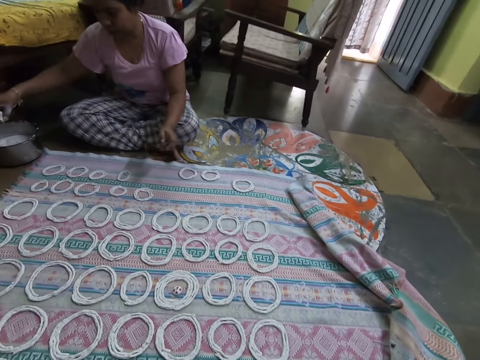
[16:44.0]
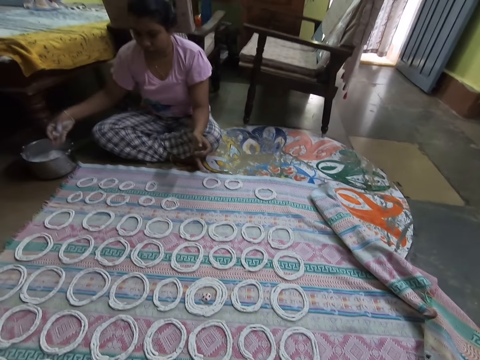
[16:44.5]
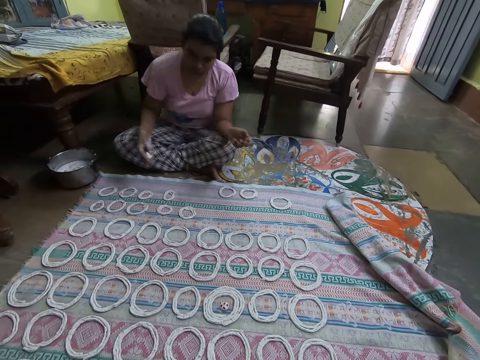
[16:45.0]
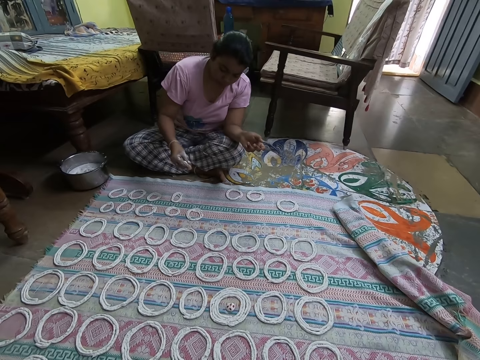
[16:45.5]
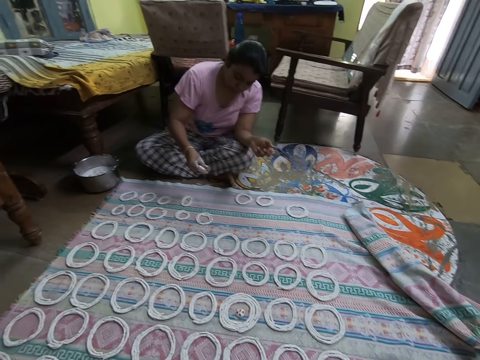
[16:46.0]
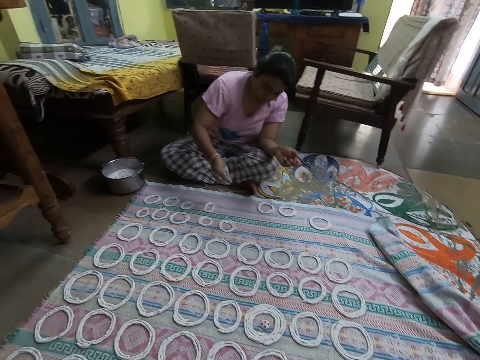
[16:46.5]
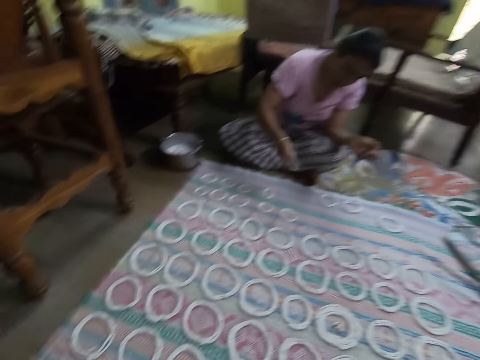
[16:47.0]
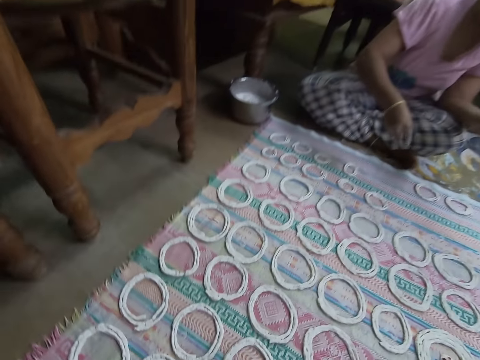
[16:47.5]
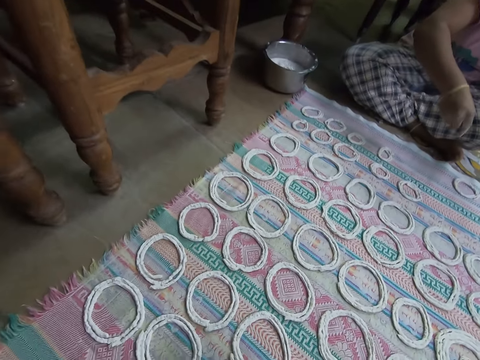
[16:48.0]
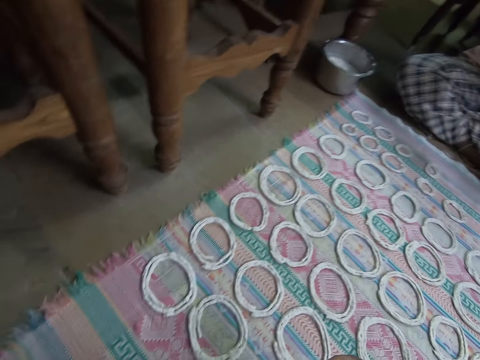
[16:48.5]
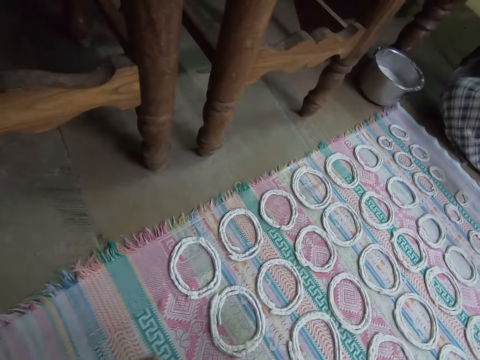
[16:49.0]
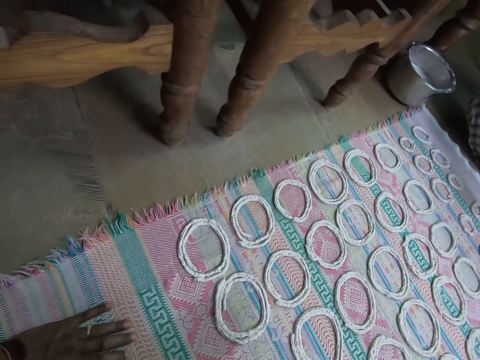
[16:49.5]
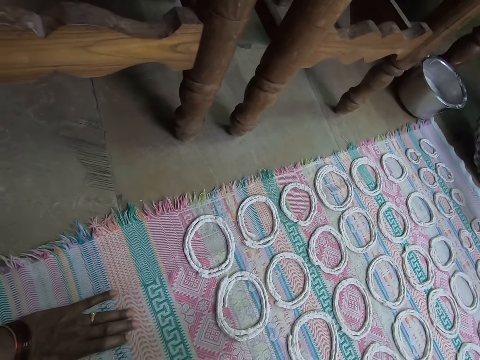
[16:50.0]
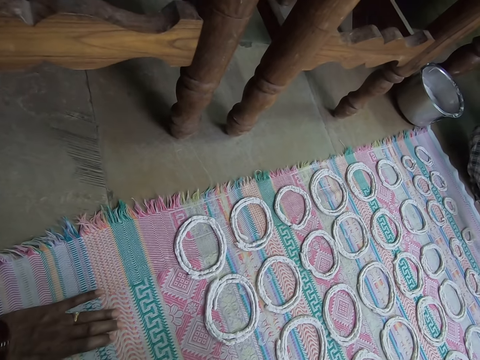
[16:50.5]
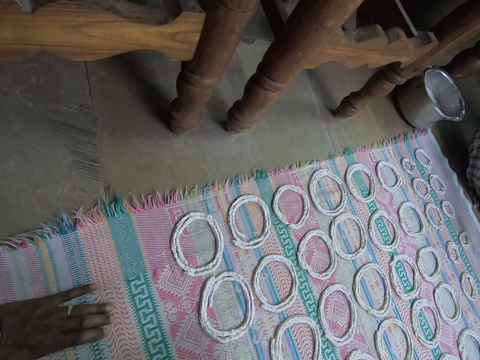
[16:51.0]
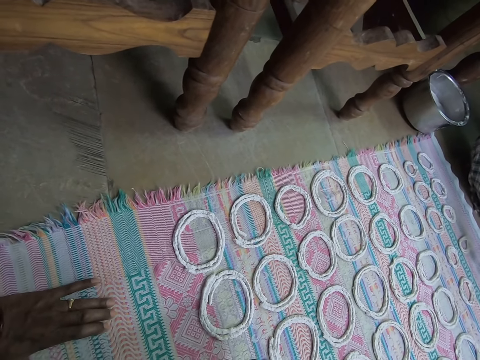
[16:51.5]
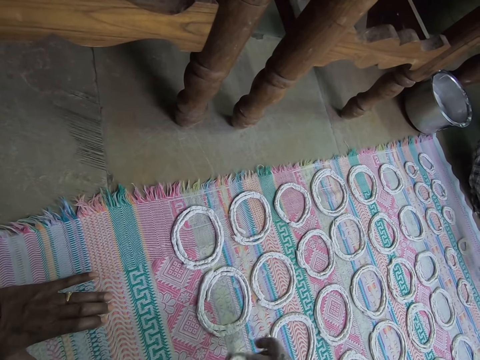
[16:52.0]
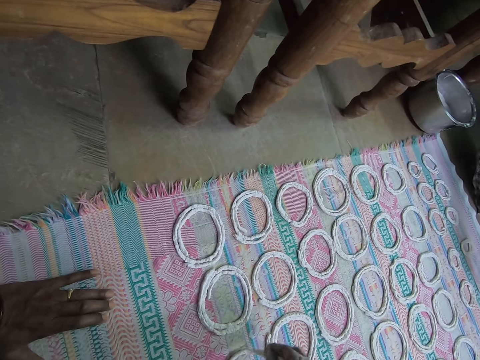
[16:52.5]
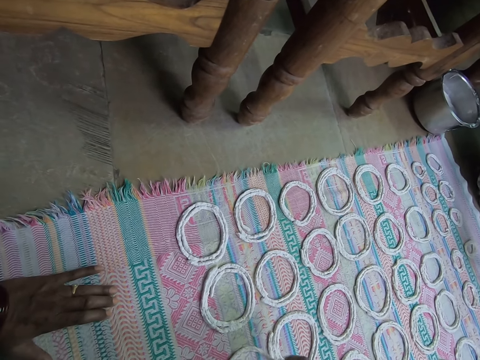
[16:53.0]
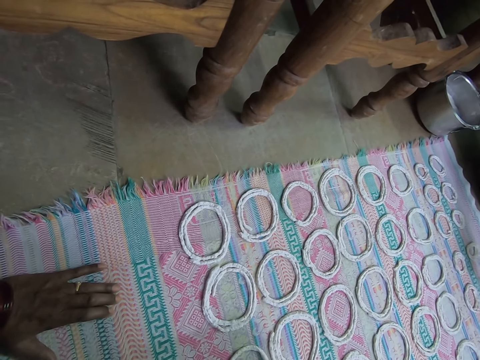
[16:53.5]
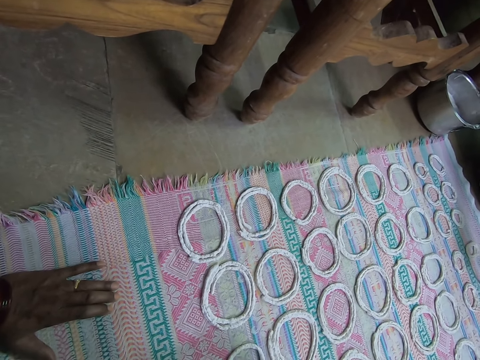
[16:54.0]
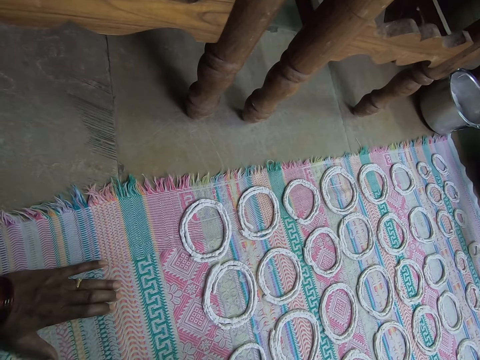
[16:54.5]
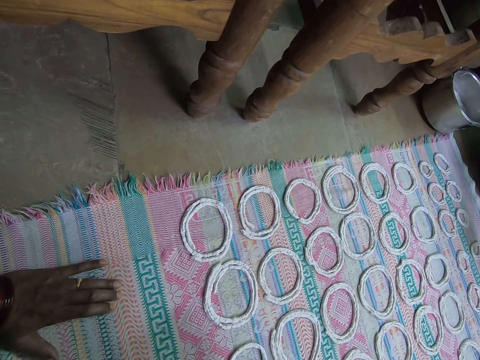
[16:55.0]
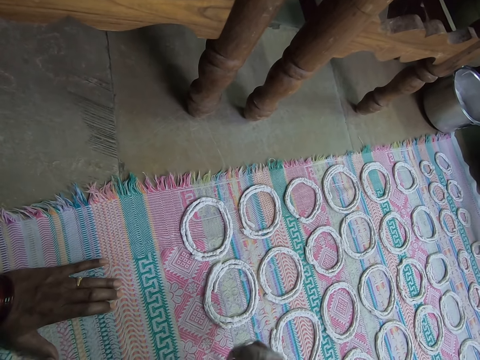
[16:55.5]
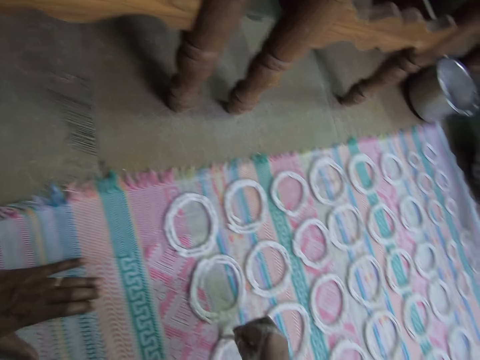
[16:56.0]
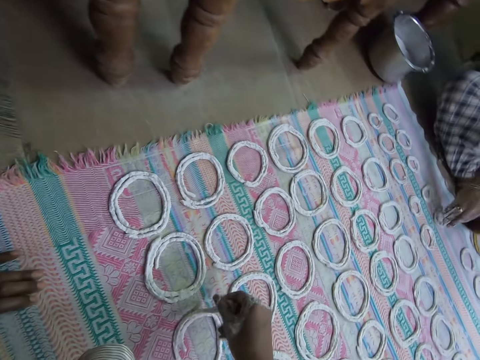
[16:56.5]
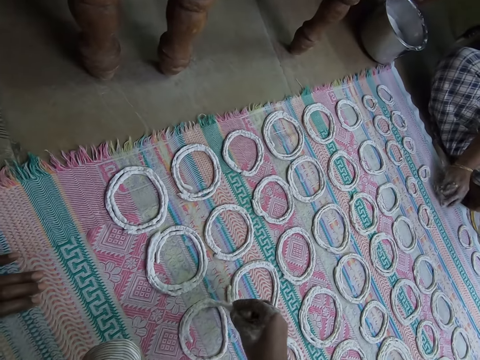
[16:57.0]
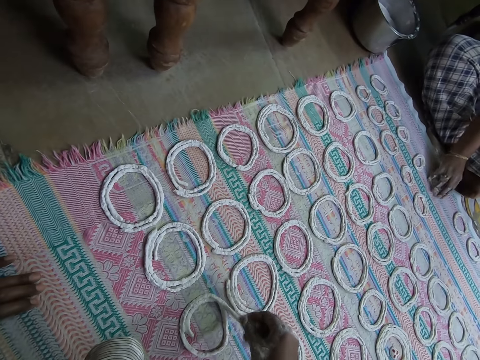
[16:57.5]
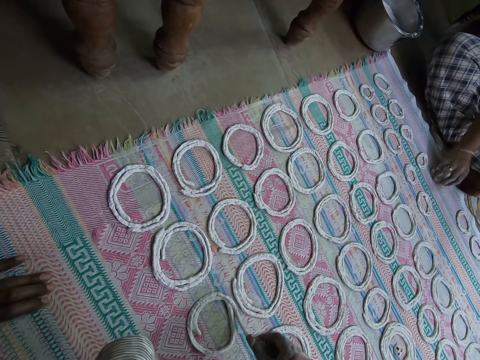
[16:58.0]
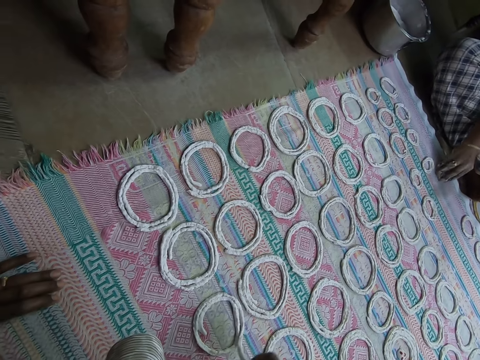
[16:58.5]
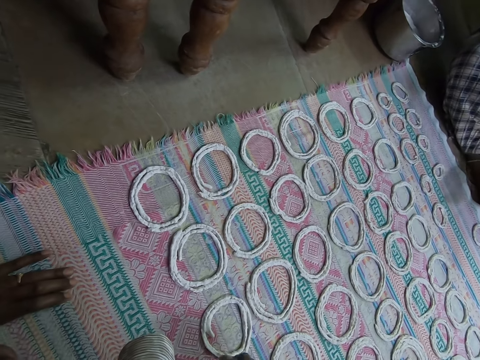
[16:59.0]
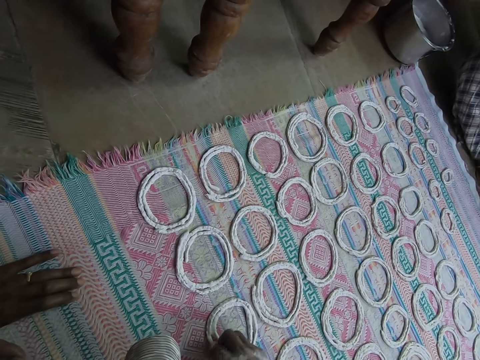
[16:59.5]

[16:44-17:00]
The camera wearer converses with a woman. The woman squeezes a portion of murukku with her right hand. The camera wearer rolls the dough round on the pastry mat. She shapes the portion of murukku in her right hand on the cloth on the ground. The woman packs the murukku from the cloth on the ground with her right hand.

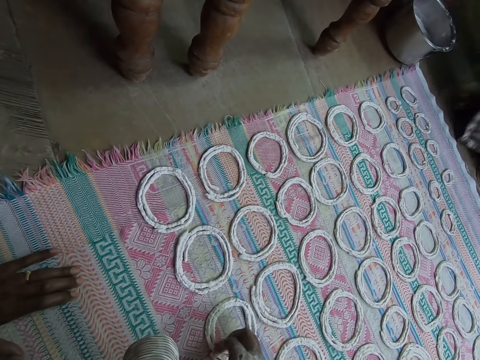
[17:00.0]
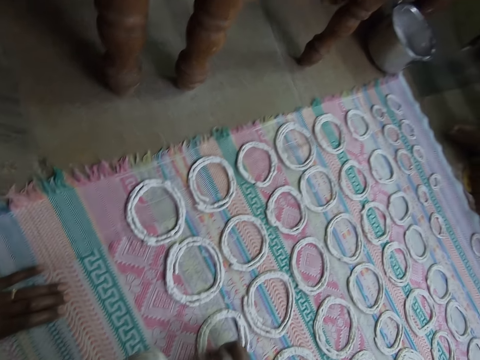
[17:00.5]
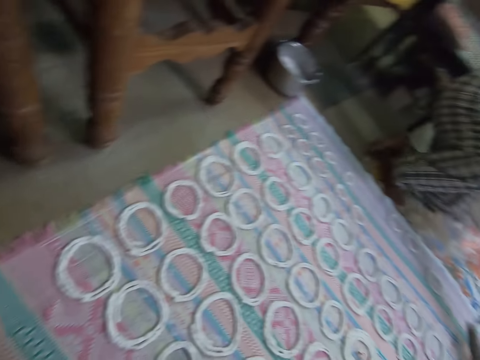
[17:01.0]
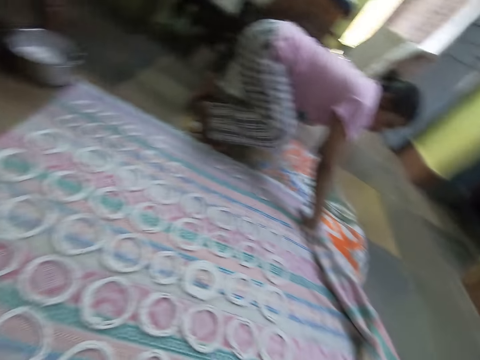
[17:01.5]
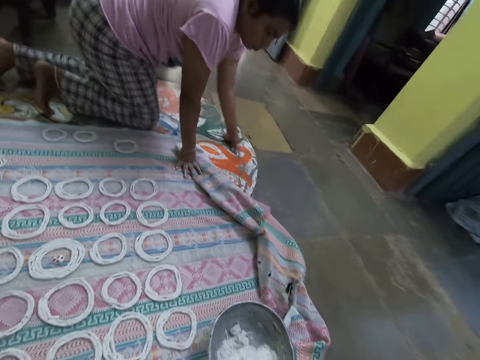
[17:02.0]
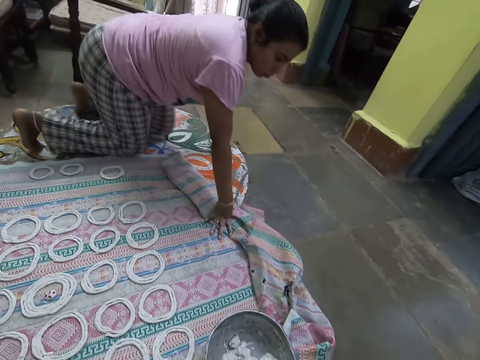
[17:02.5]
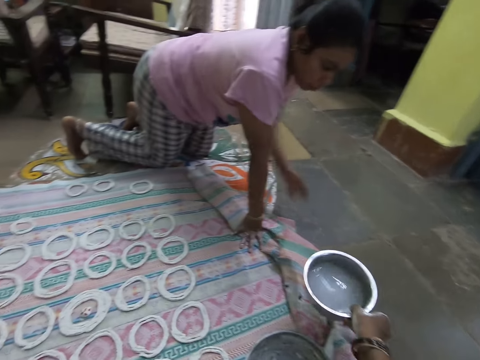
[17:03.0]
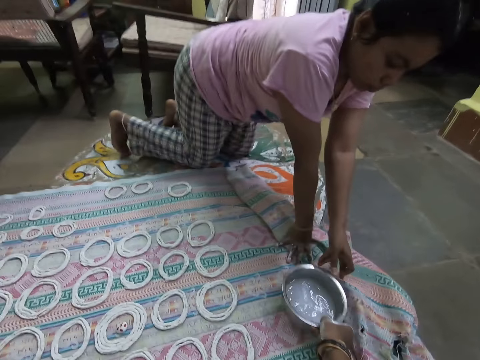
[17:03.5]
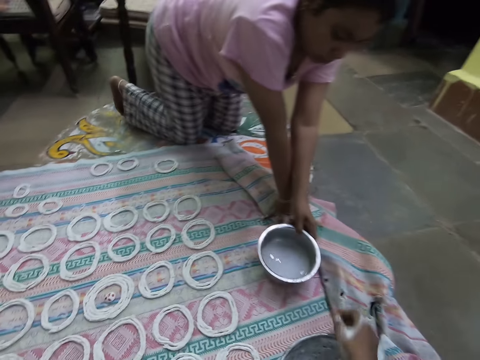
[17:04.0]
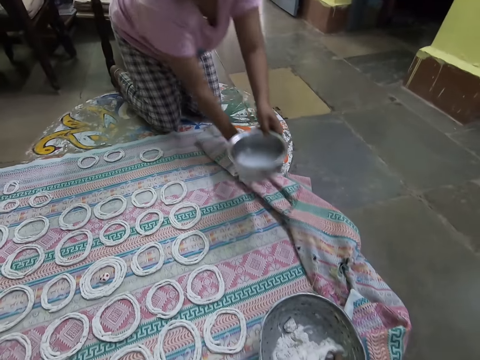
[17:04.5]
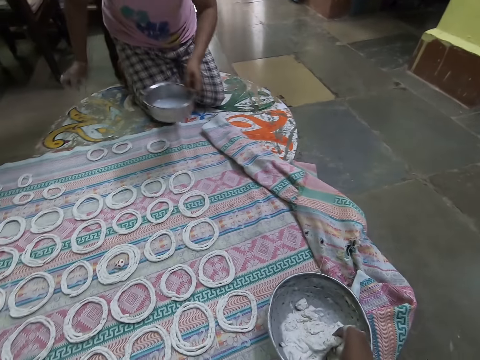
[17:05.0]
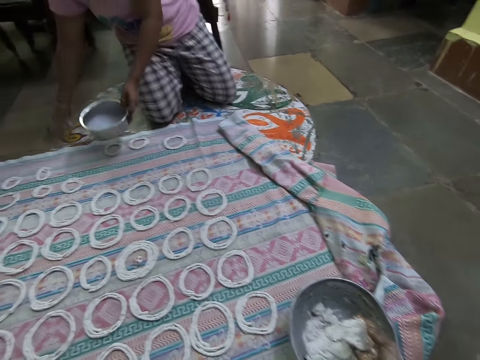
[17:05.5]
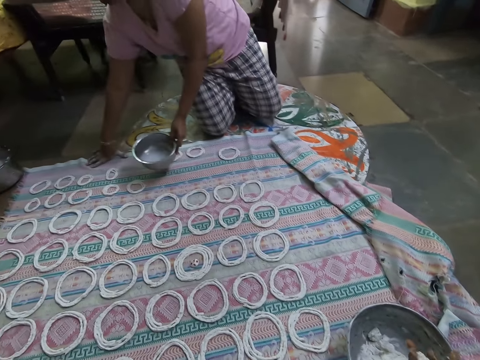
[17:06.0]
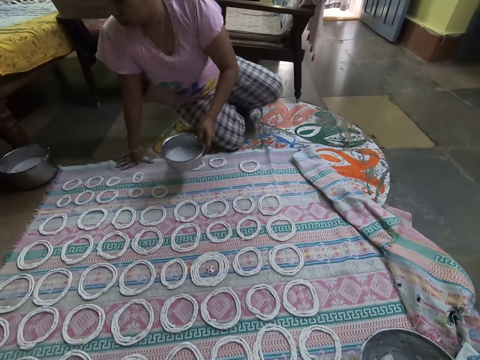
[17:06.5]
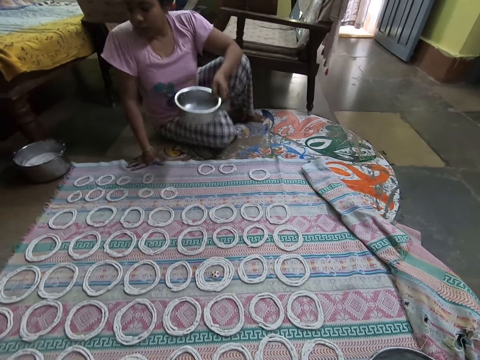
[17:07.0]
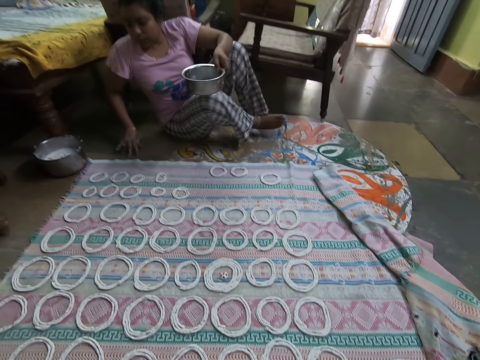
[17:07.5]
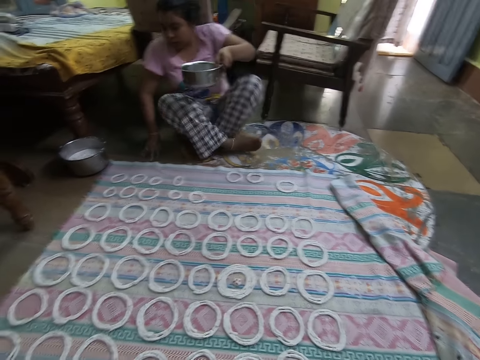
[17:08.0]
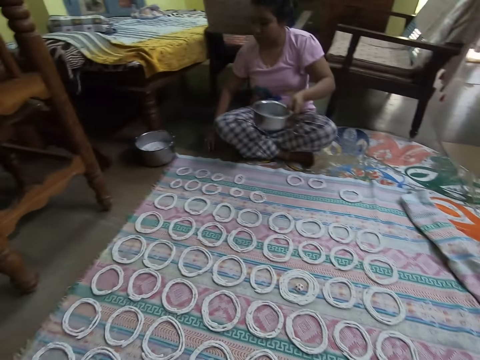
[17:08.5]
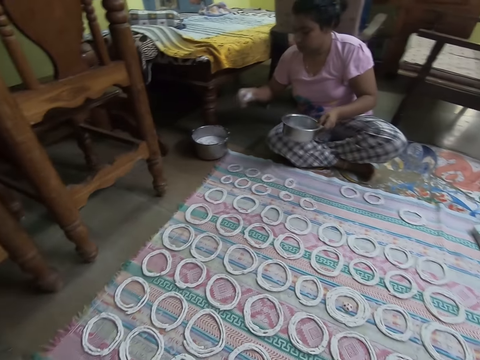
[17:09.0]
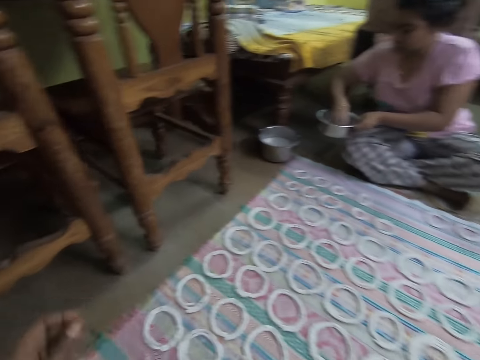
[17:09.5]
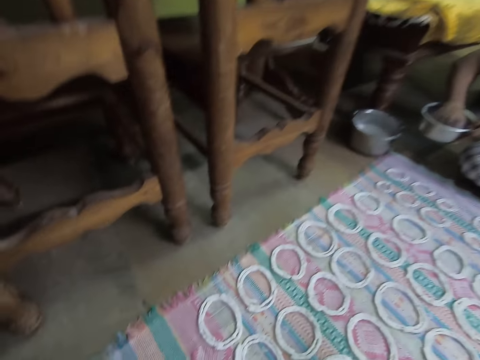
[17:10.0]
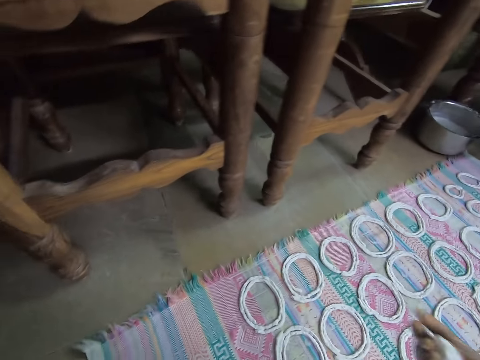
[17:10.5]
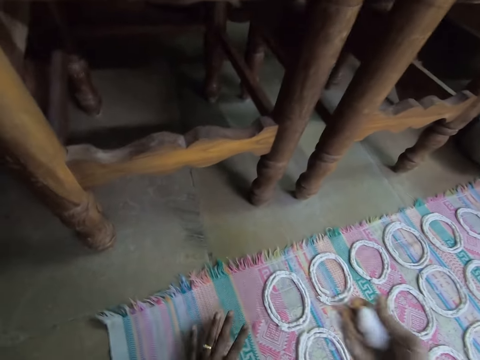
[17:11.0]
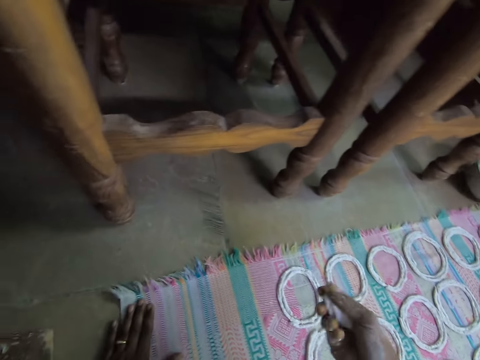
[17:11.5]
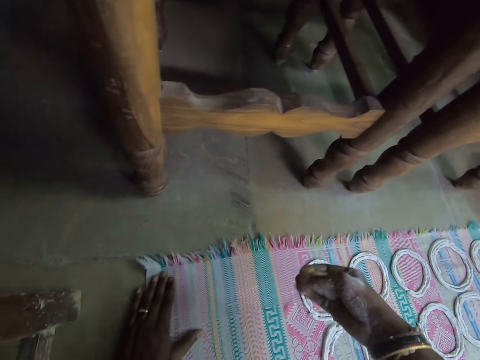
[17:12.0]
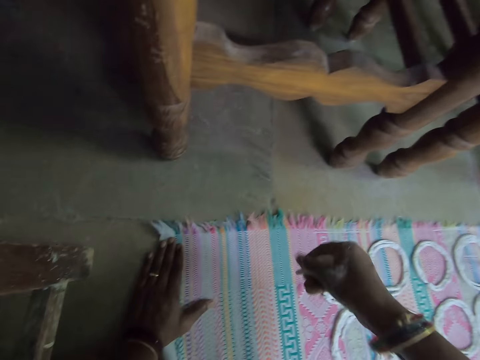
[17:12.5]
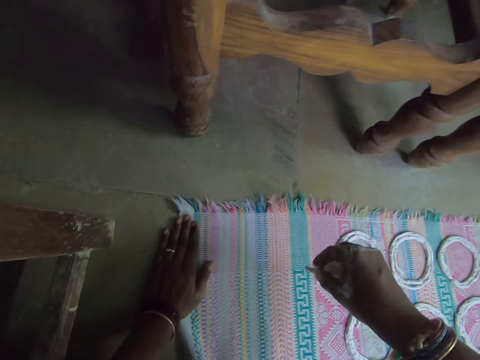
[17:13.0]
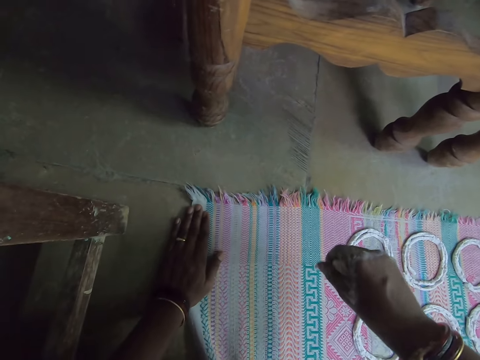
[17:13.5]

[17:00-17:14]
A woman crawls on the ground with her hands on the ground. The camera wearer passes a bowl with water to the woman. The woman collects the bowl of water from the camera wearer with her left hand. The woman carries the bowl of water with her left hand. The camera wearer cuts out a portion of murukku from the bowl on the ground with her right hand. She squeezes the portion of murukku with her right hand. The woman sits on the ground. The woman dips her right hand into the bowl of water in her left hand. The camera wearer rolls the dough in her hand.
